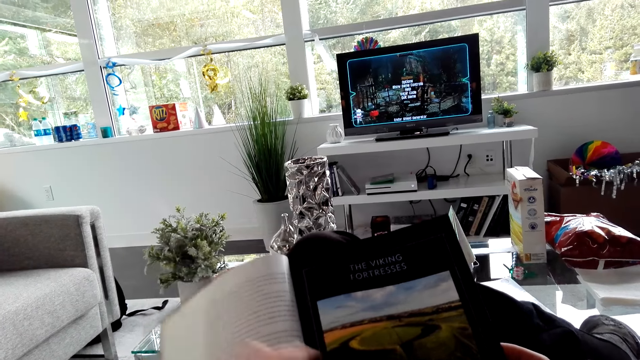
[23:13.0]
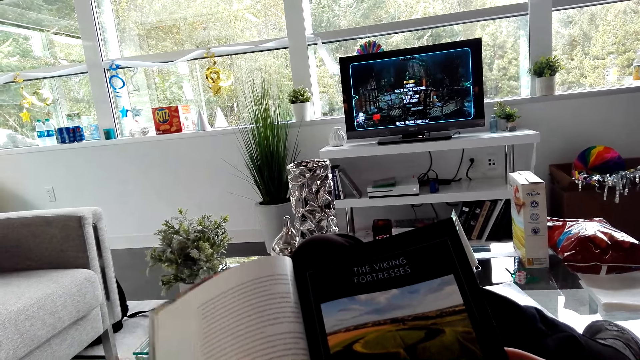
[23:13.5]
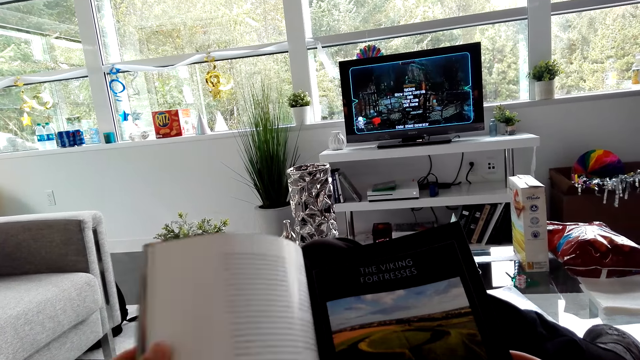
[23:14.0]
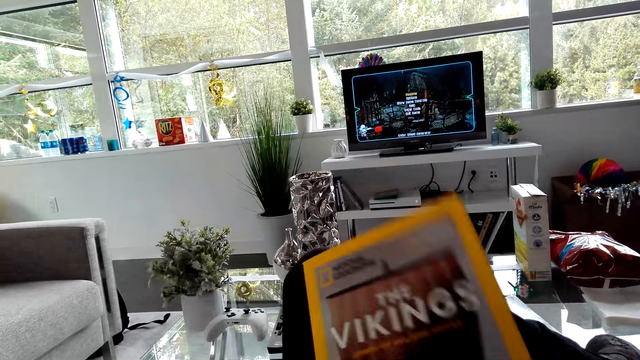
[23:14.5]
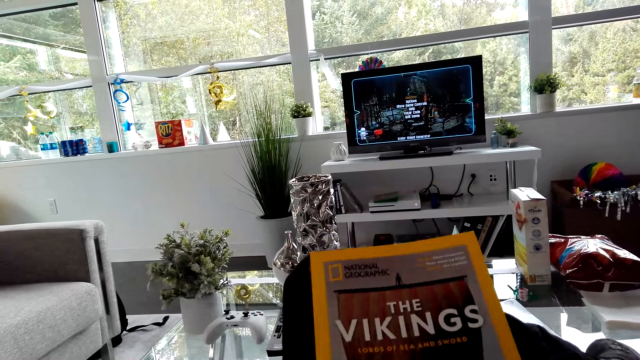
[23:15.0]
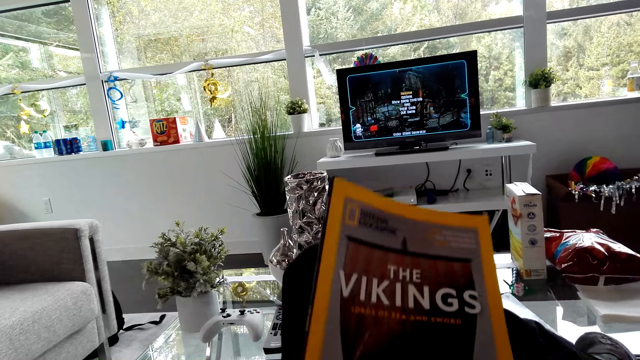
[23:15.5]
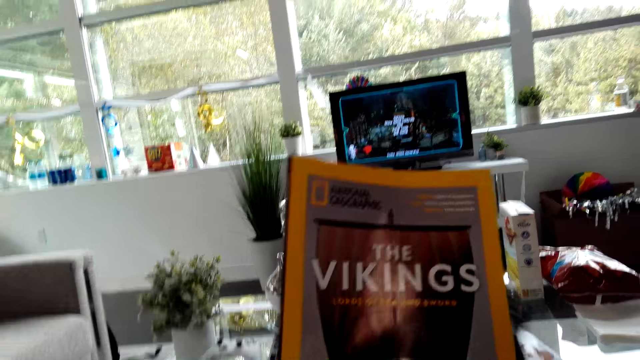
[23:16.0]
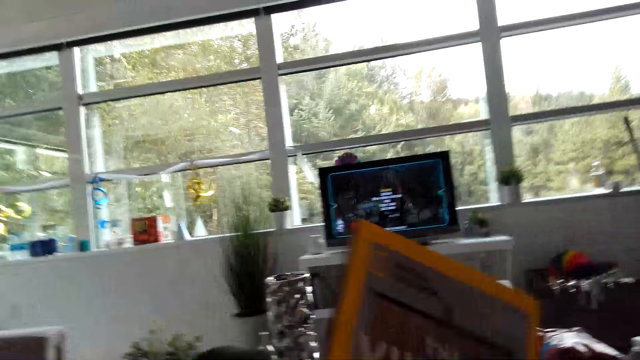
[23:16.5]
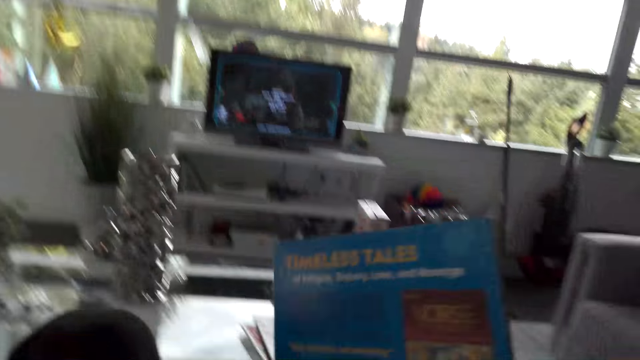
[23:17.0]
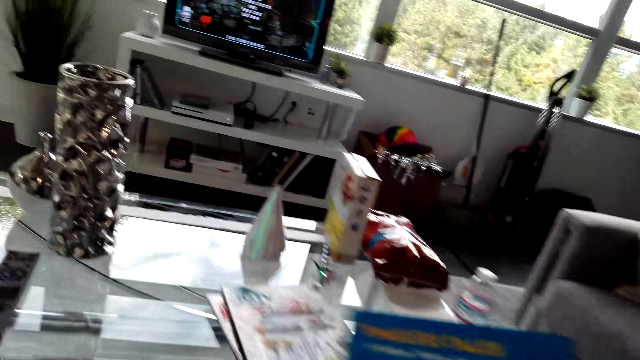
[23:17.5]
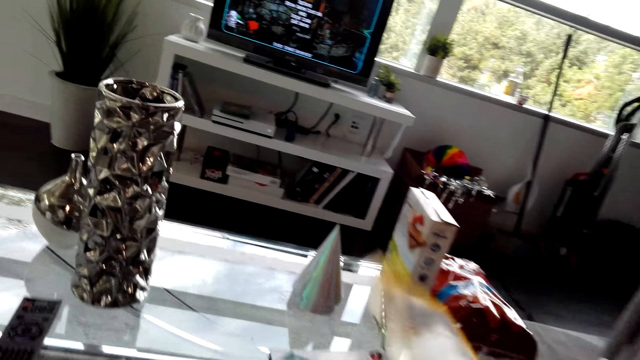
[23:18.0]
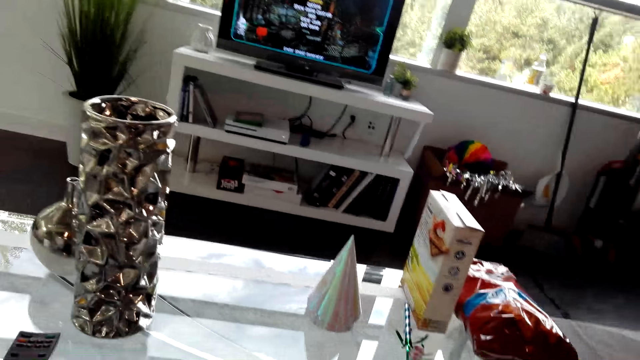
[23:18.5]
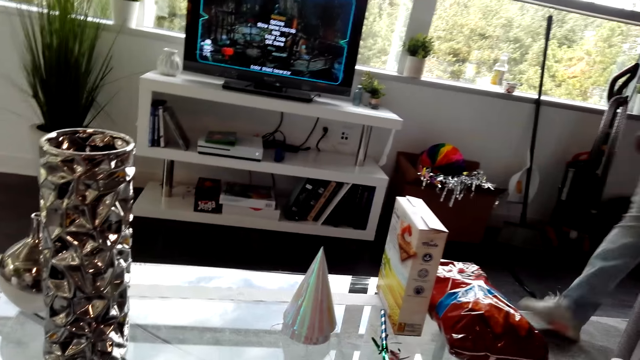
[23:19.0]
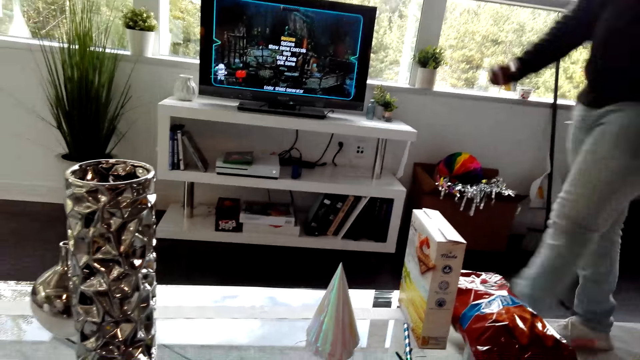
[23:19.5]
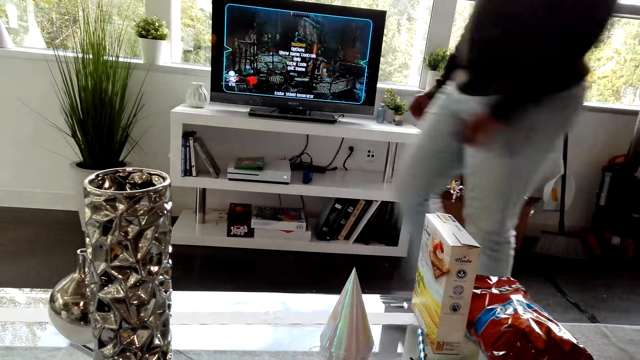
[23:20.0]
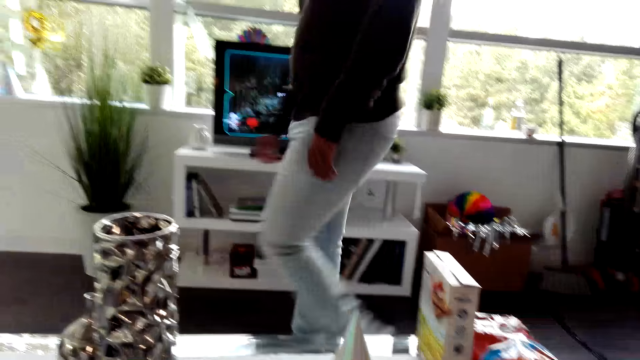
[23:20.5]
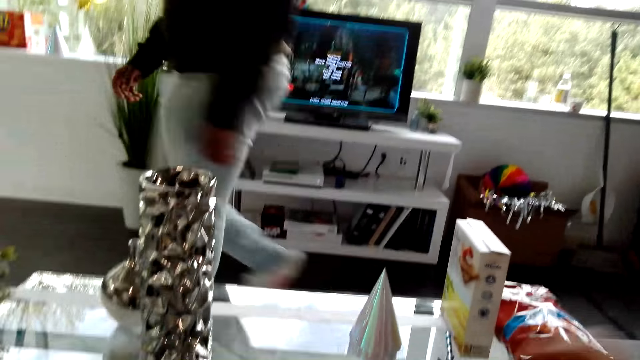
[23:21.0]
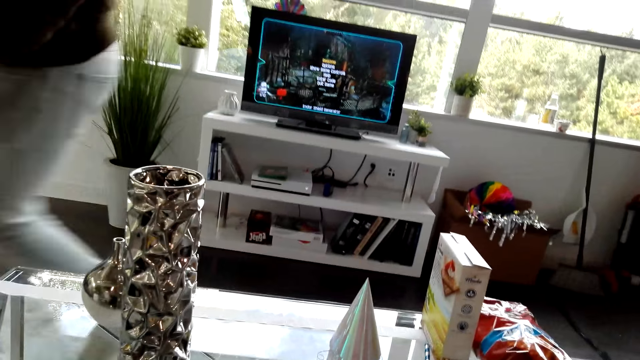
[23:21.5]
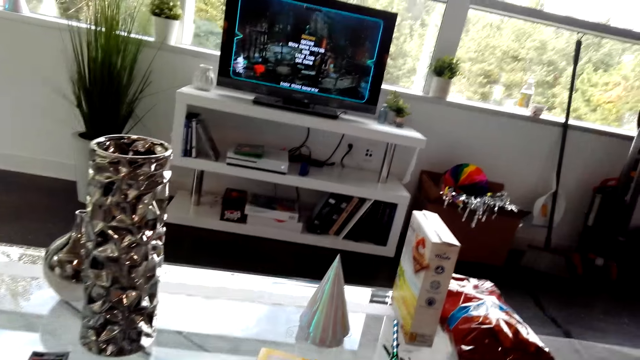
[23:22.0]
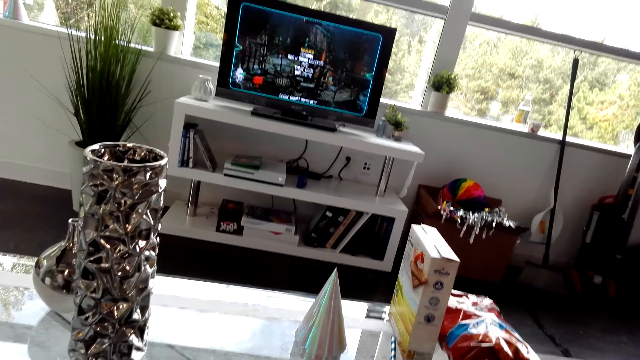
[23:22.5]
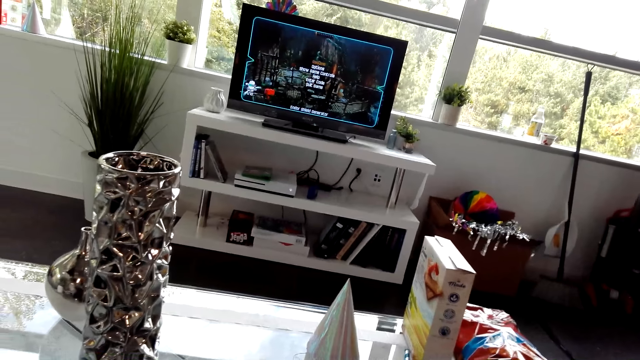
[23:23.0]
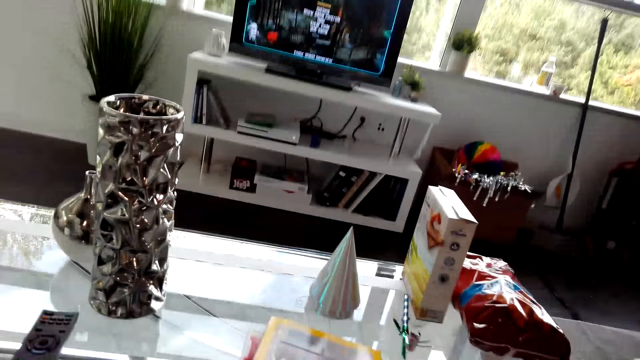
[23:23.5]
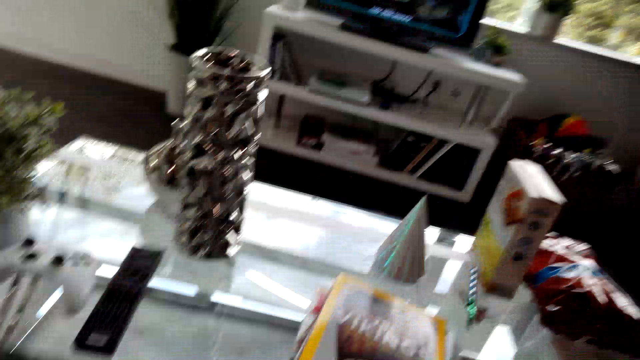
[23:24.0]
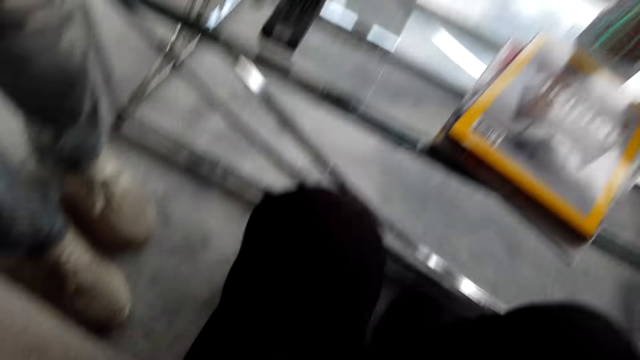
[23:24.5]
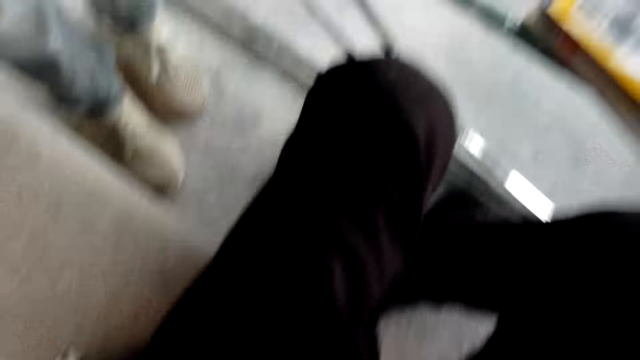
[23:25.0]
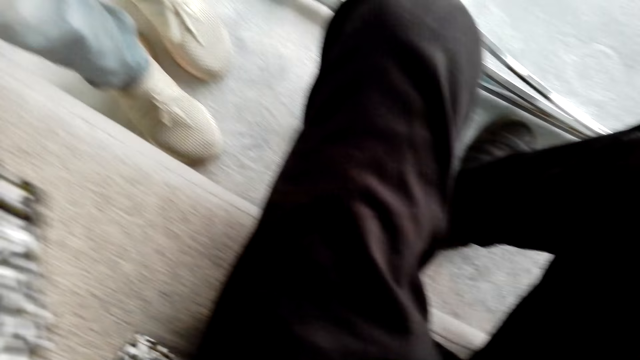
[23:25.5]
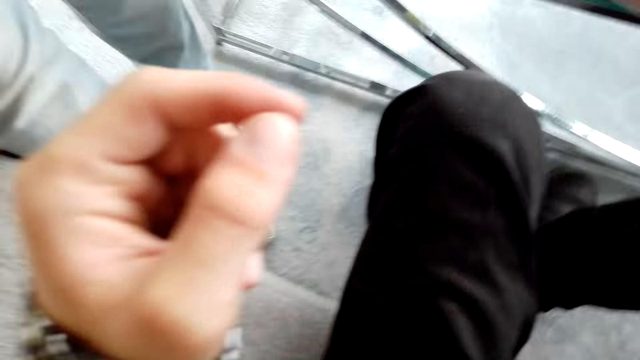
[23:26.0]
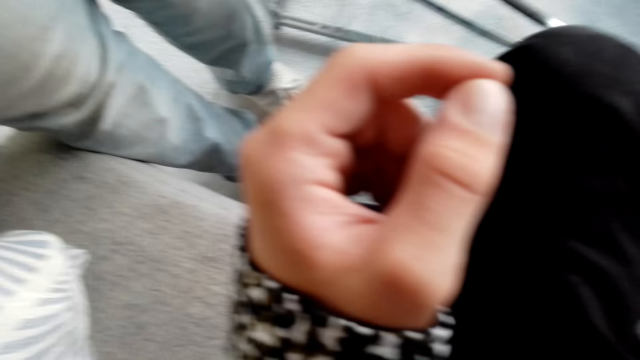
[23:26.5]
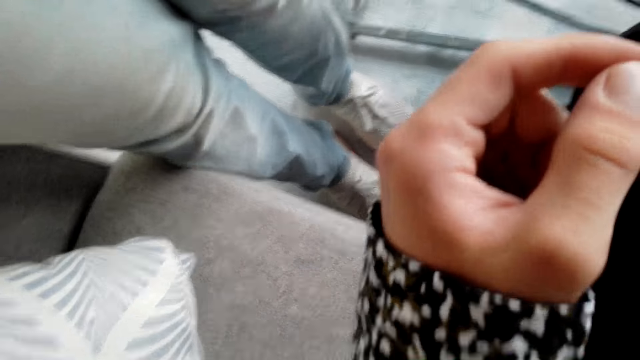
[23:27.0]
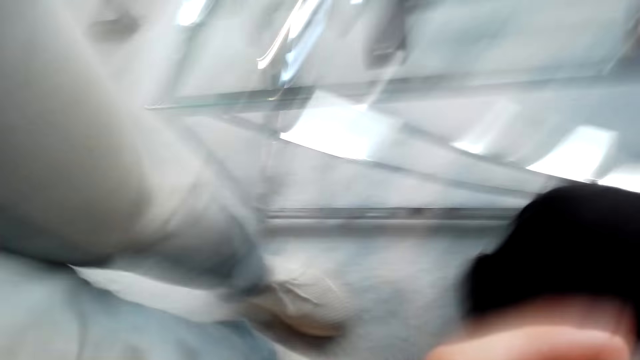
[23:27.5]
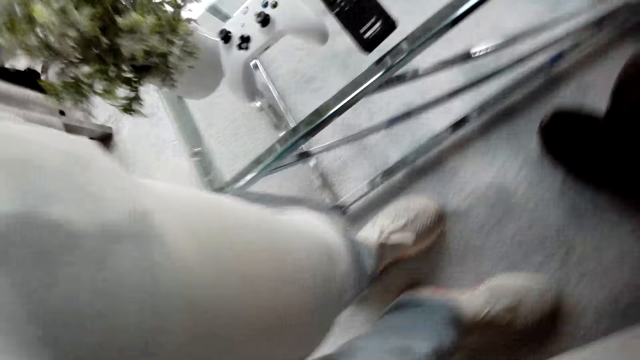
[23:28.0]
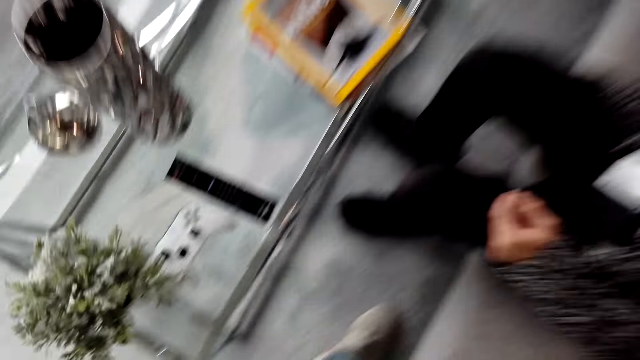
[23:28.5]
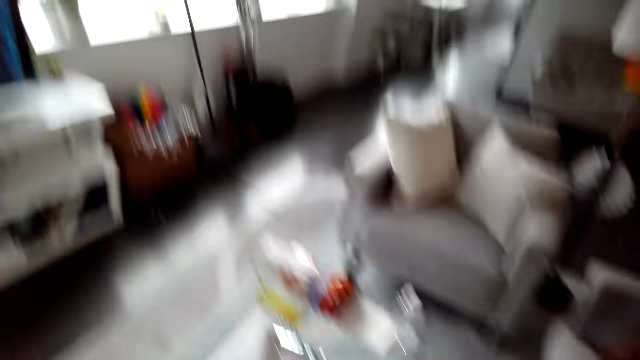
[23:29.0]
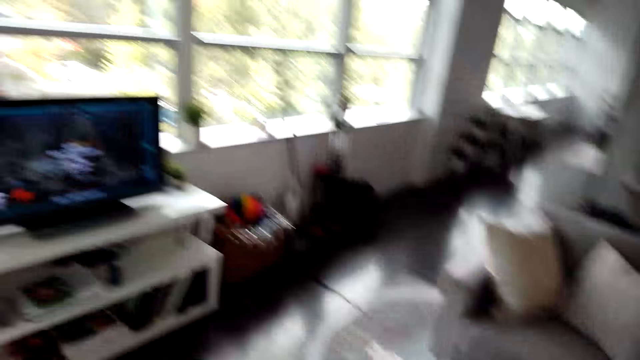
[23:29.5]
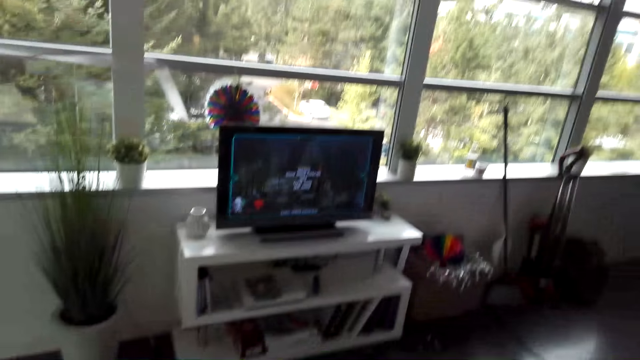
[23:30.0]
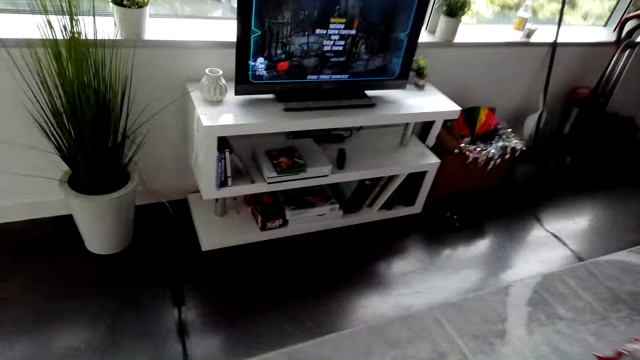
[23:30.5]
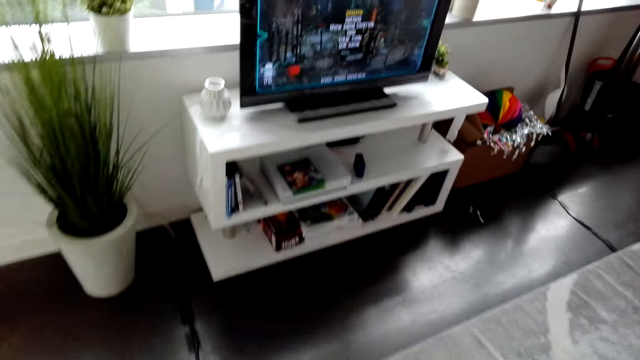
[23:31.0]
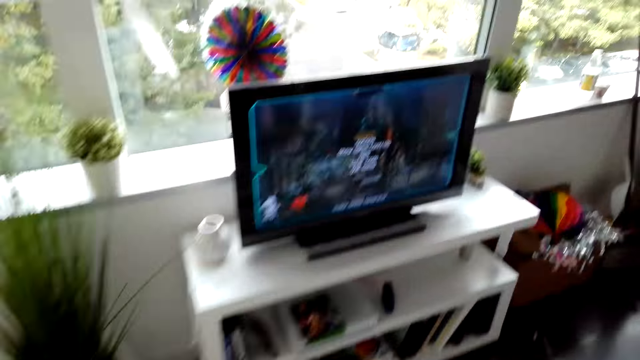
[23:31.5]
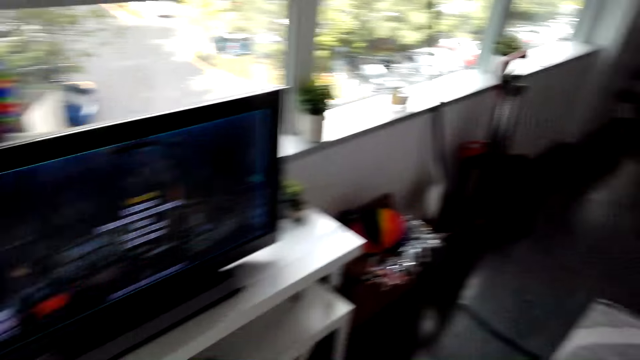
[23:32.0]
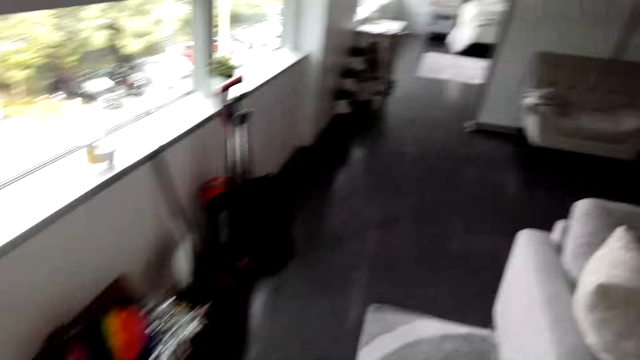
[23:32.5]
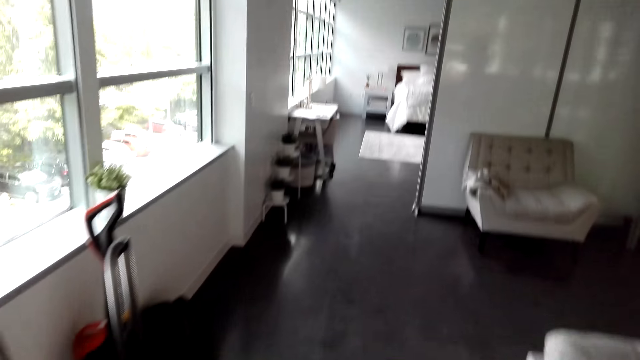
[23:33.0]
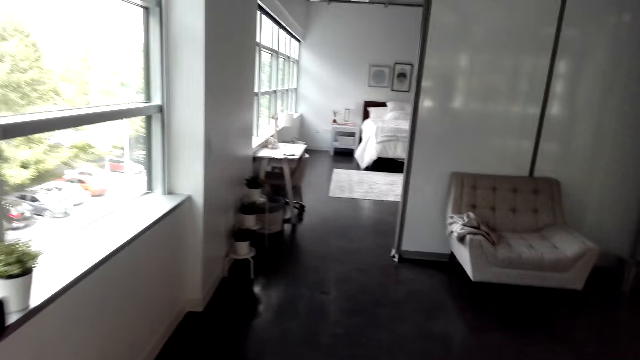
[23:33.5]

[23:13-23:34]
The camera wearer closes the book. They turn a page of the book. They put the book on the table. A man walks past the camera wearer. The camera wearer dialogues with the man. They look at the man's shoes. They hand the man a camera. They walk in the house.
